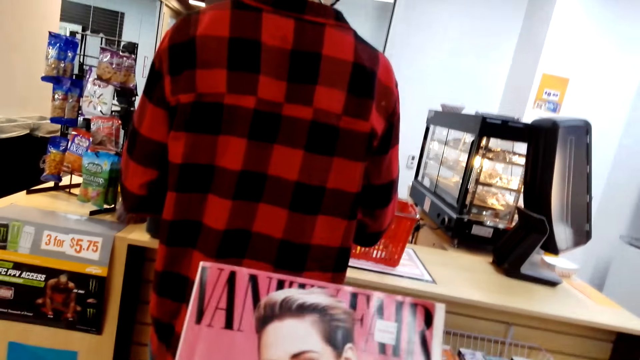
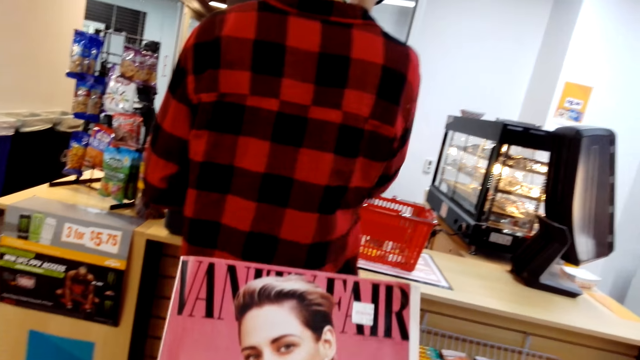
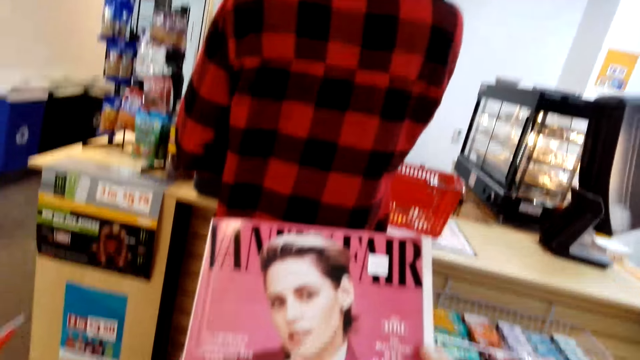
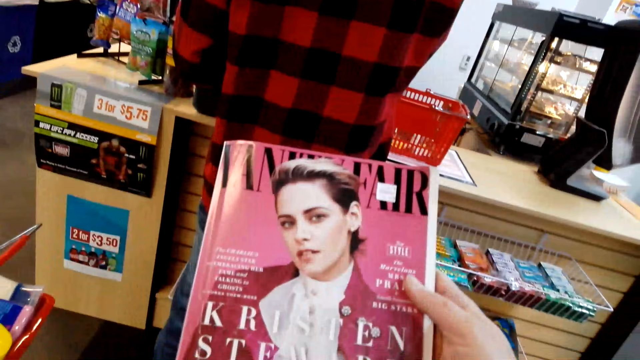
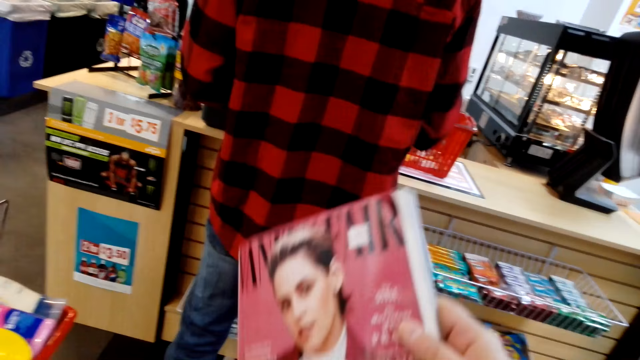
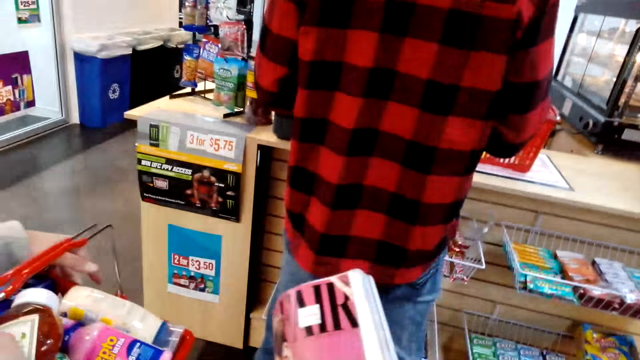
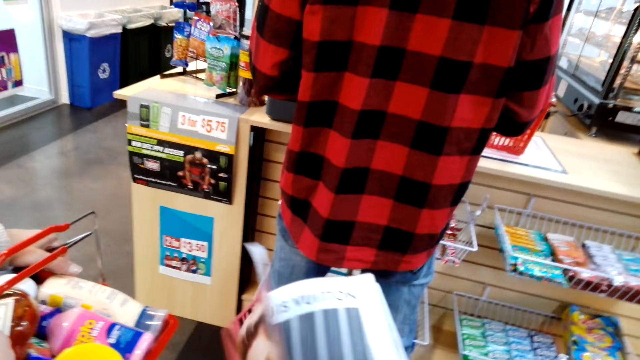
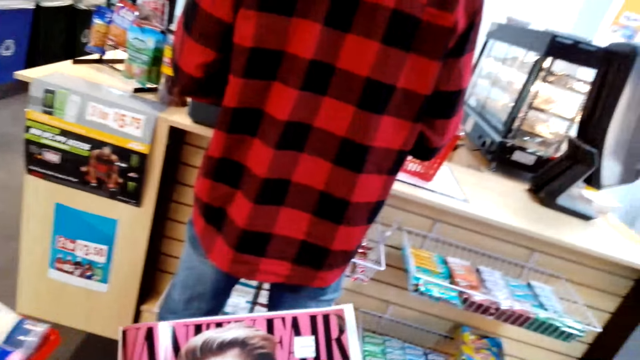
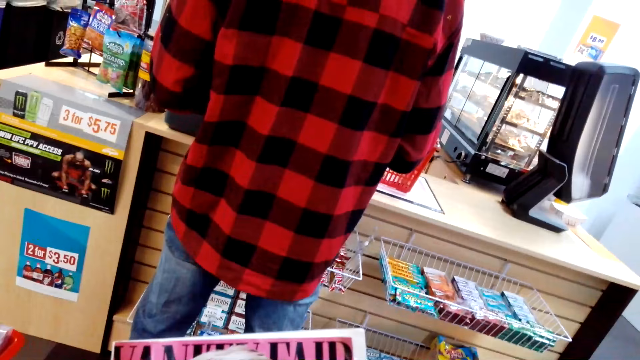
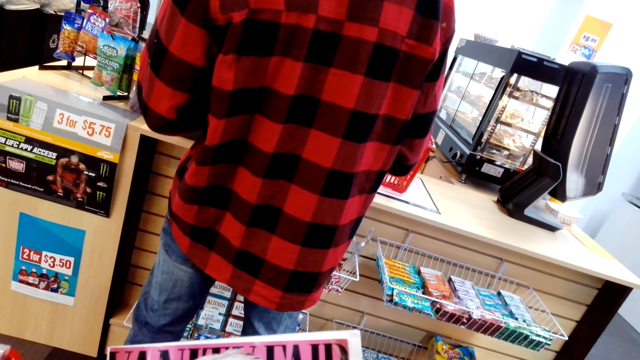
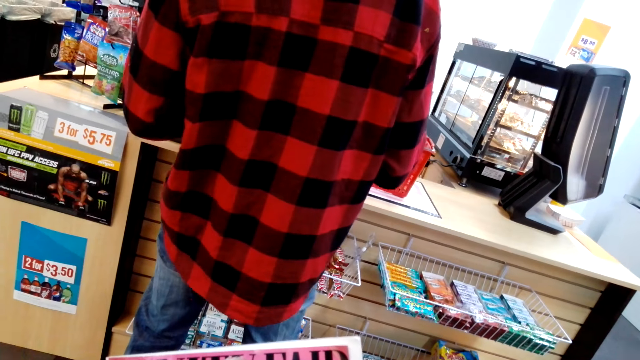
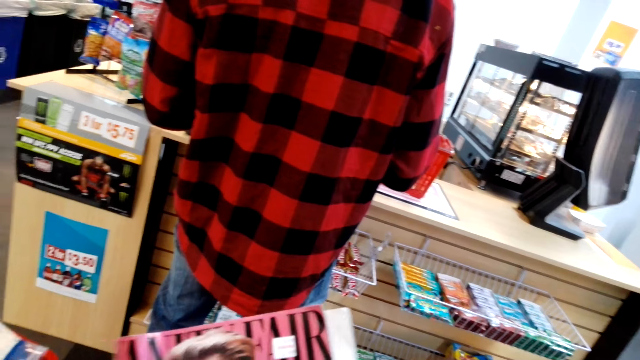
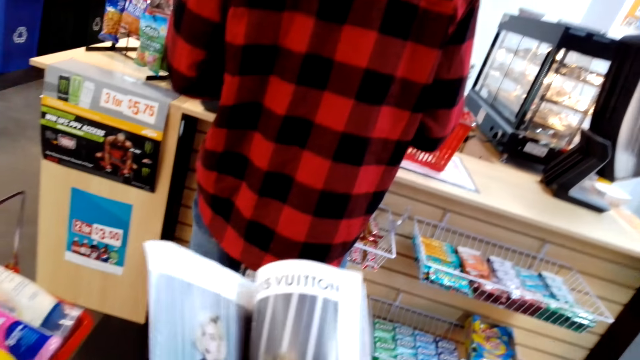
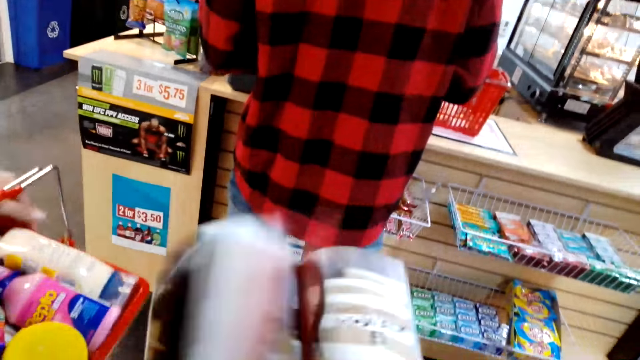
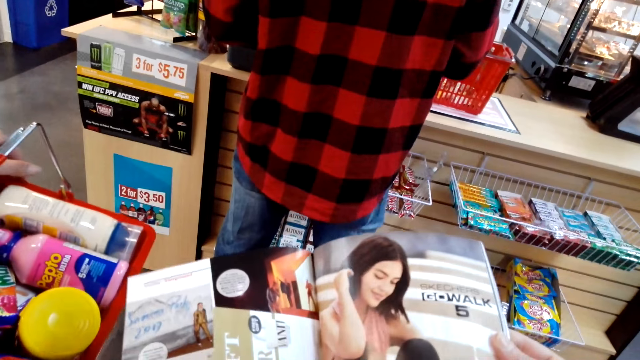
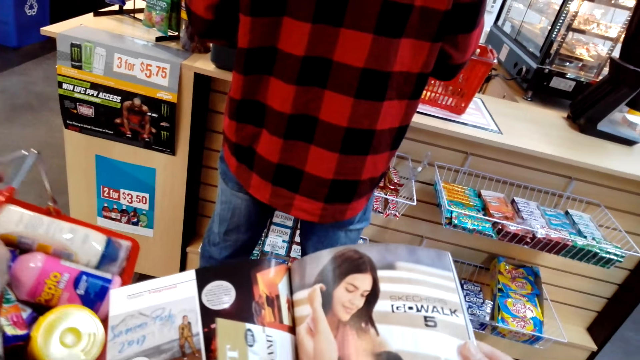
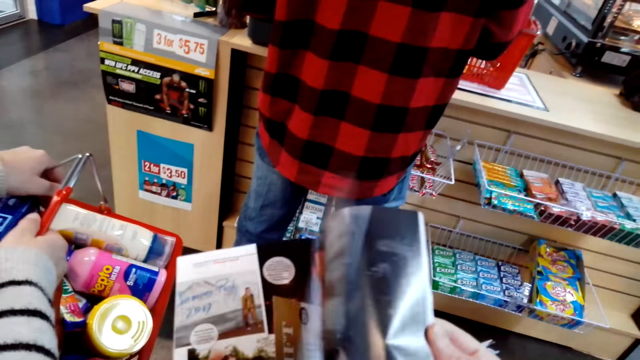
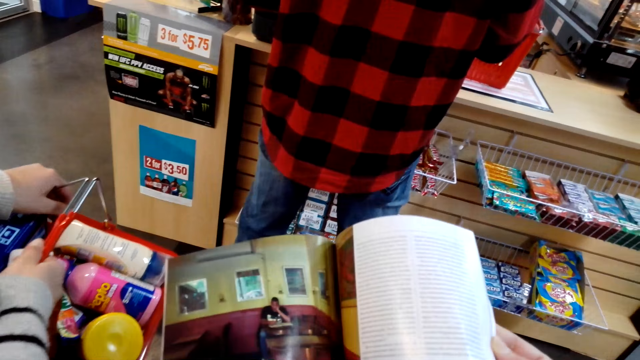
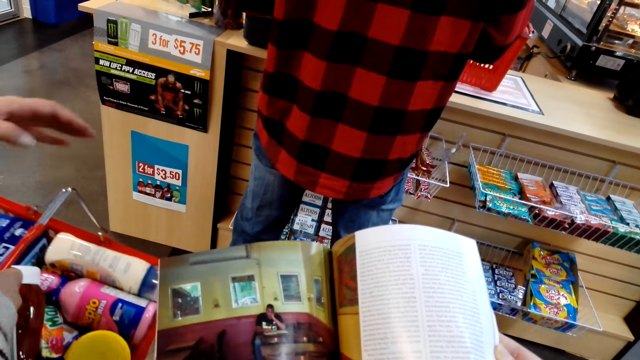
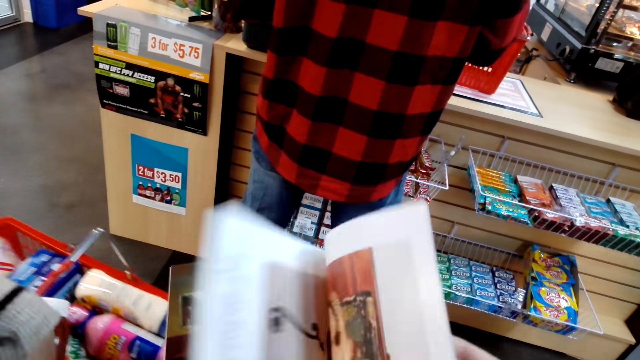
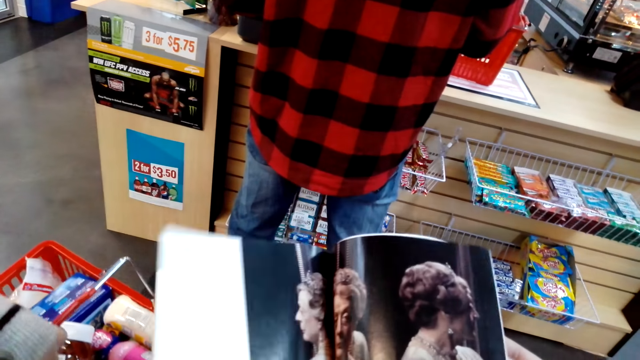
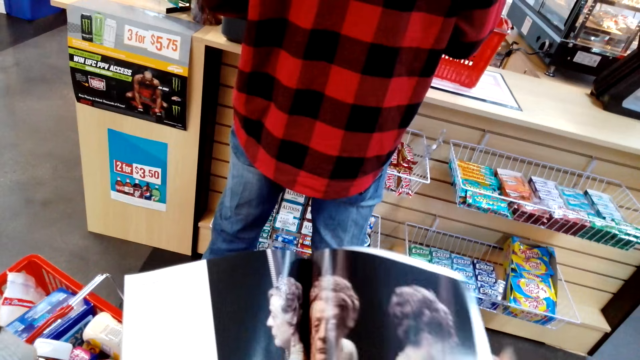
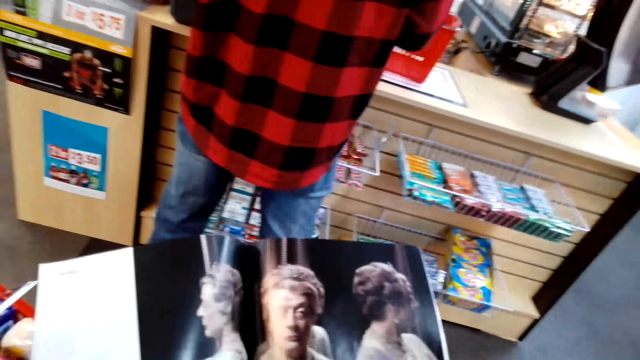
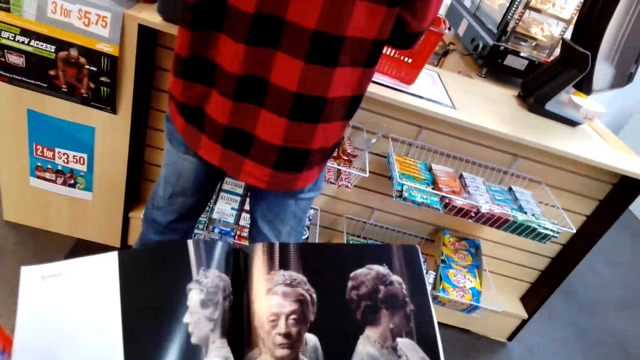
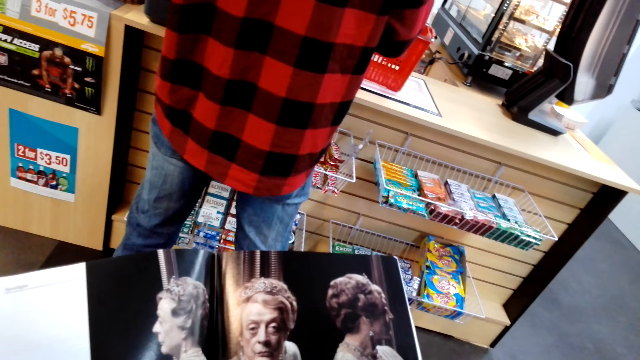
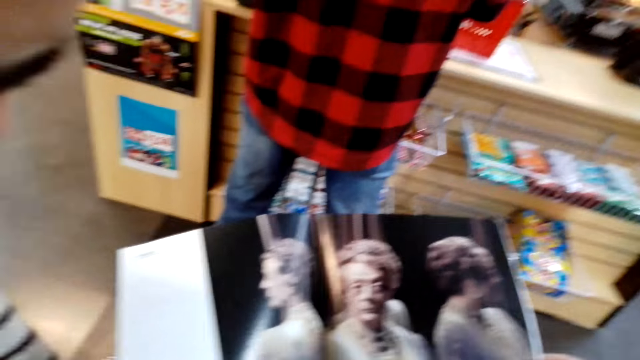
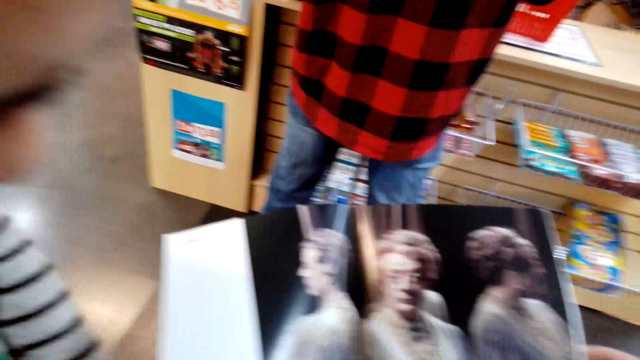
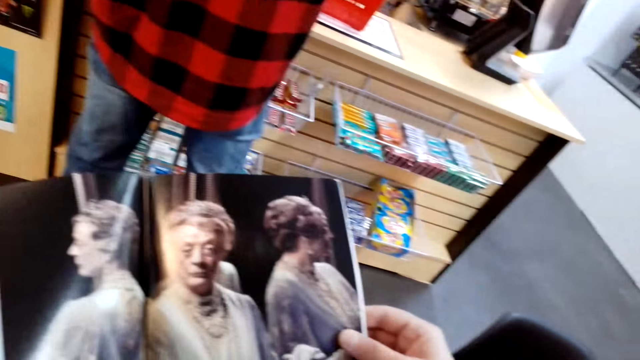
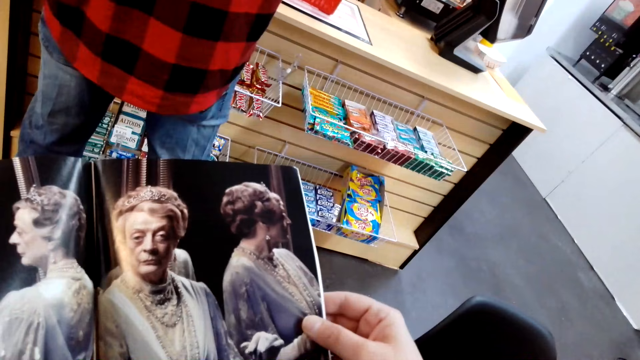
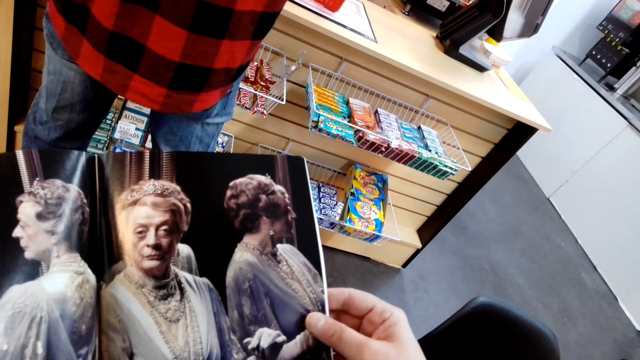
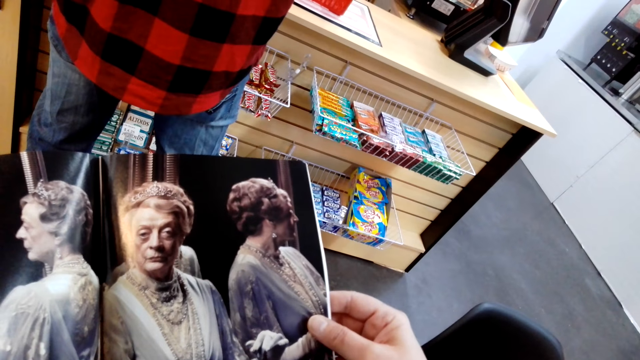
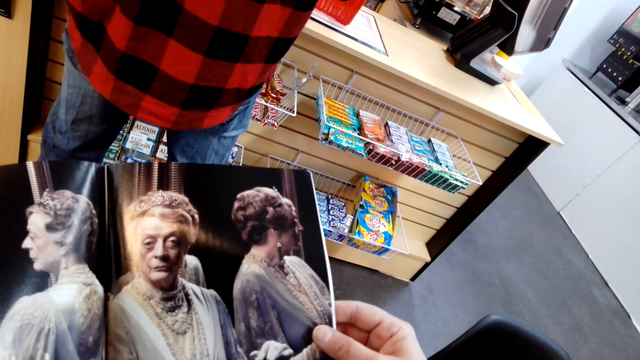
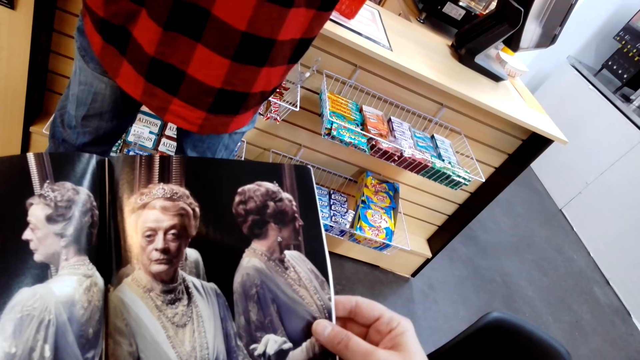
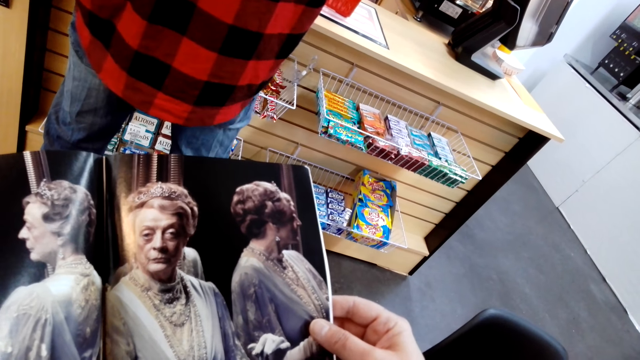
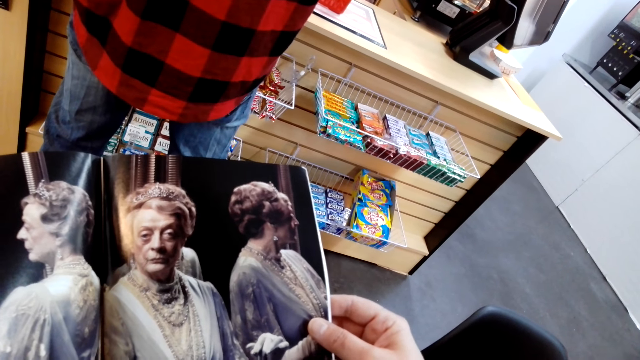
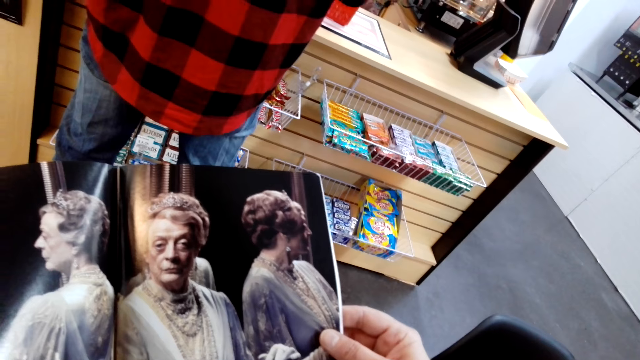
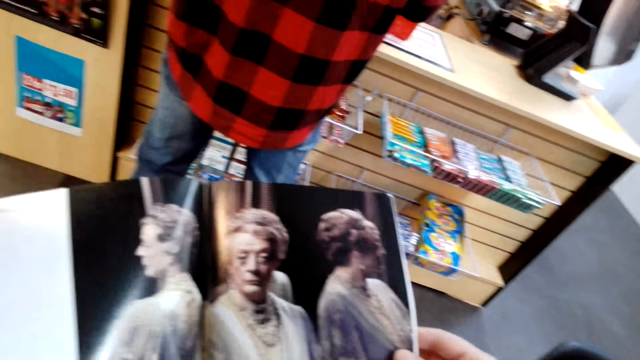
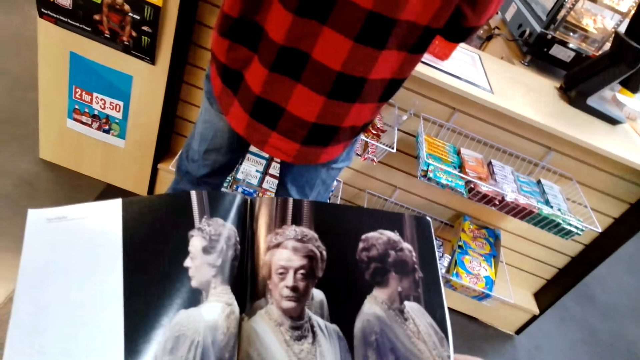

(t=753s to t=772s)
The camera wearer opens a book. They close the book. They interact with a person. They stare at the book. They open the book. They flip the pages. They read the book. They turn the pages. They read the book. They turn the pages. They stare at the book. The person reads the magazine.

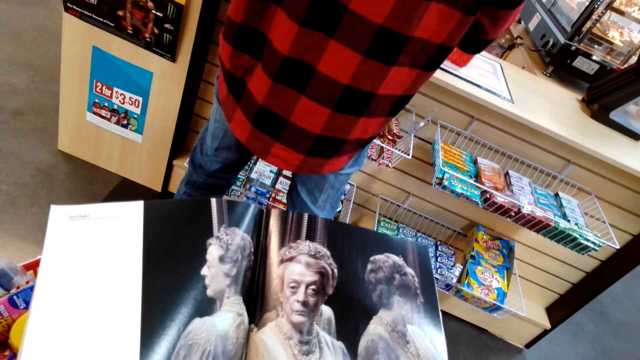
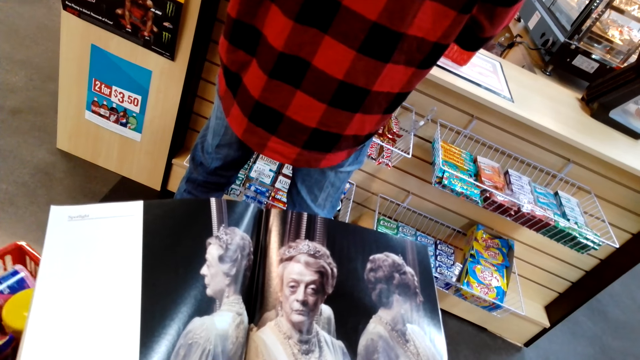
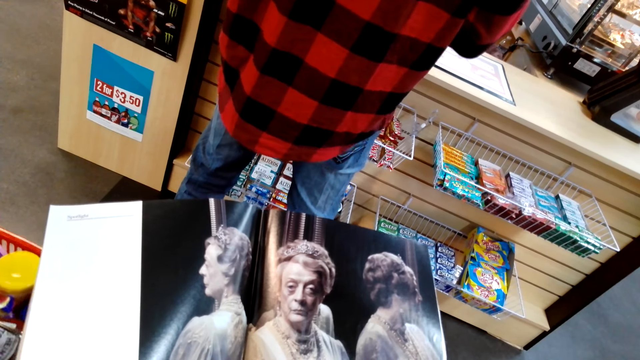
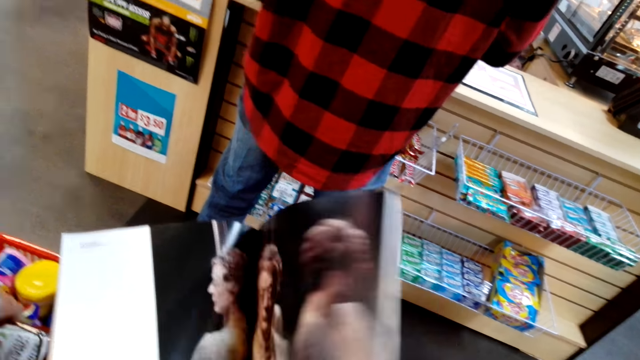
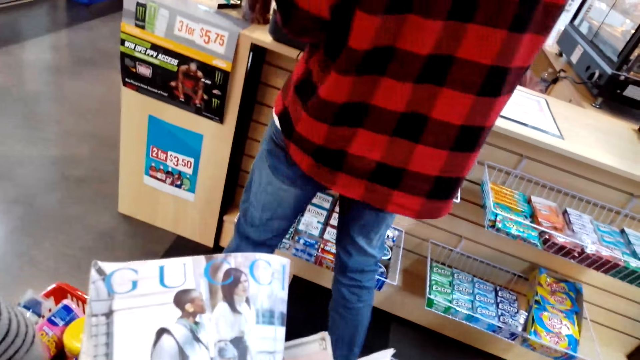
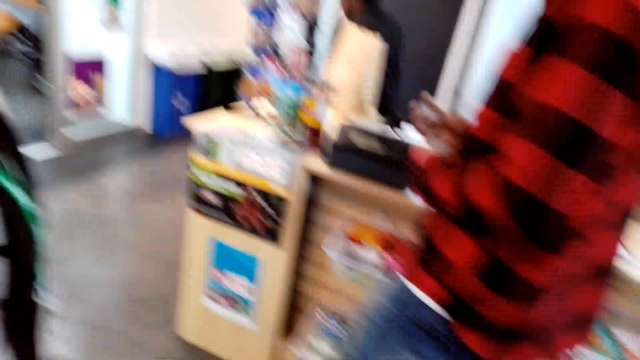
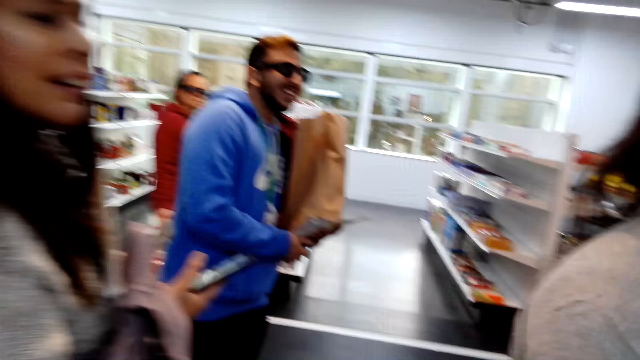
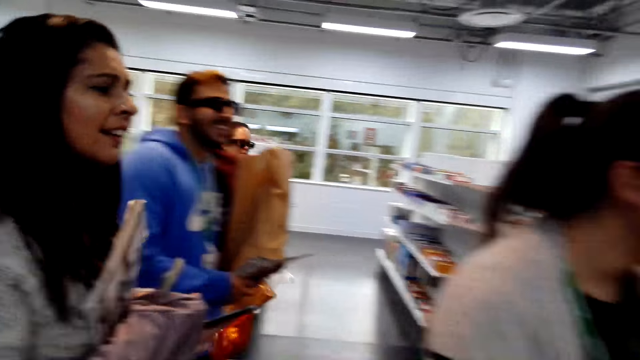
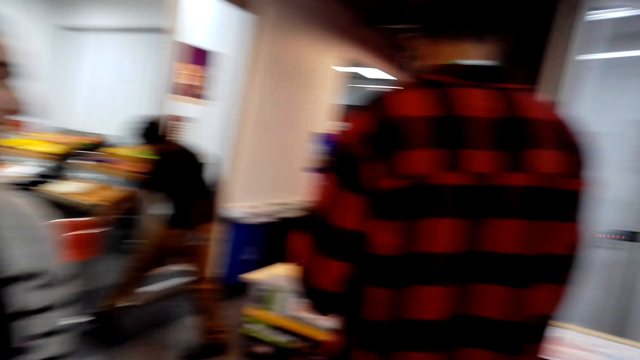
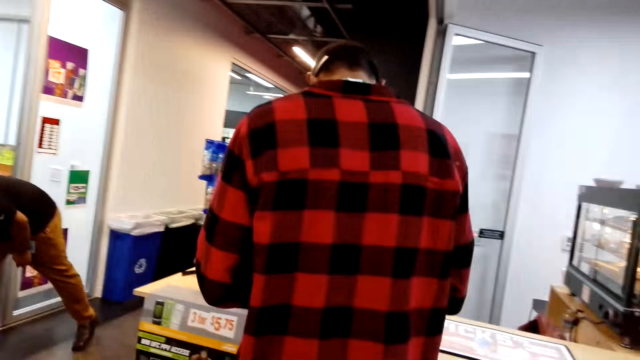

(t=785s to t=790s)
The camera wearer closes a book. They look around.
